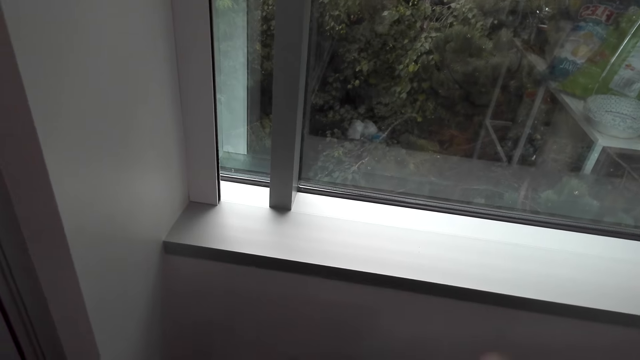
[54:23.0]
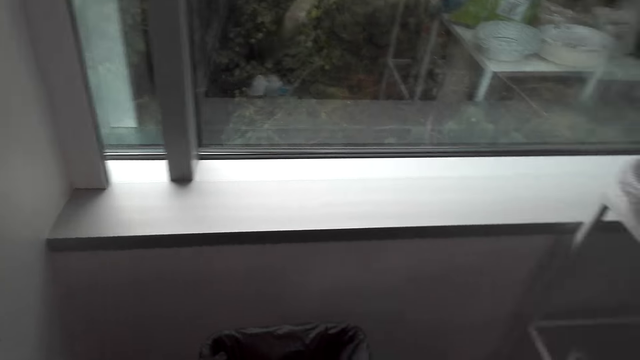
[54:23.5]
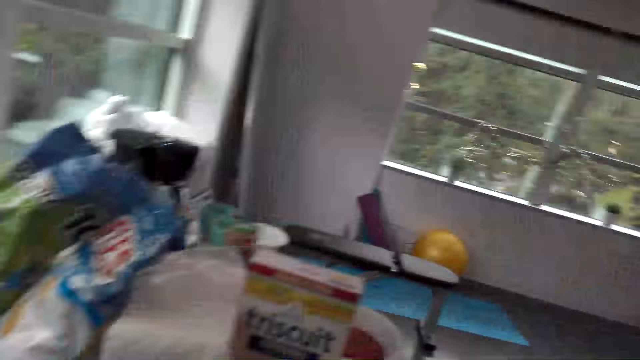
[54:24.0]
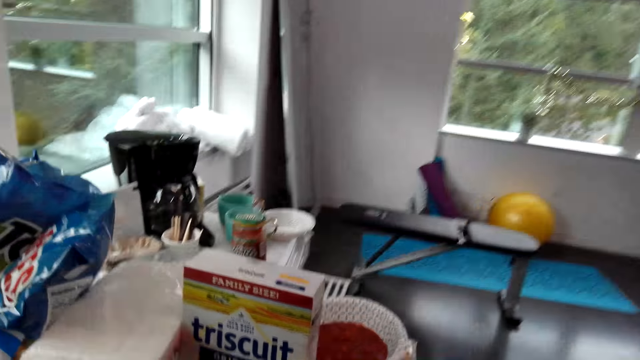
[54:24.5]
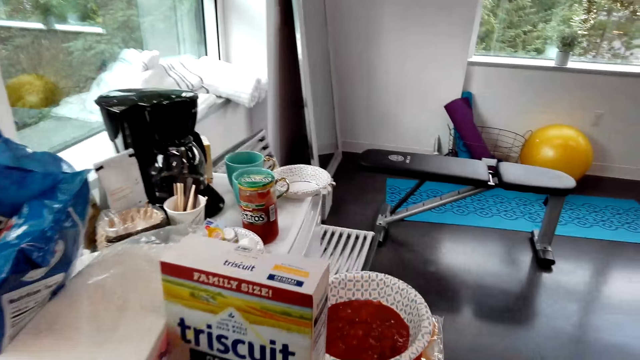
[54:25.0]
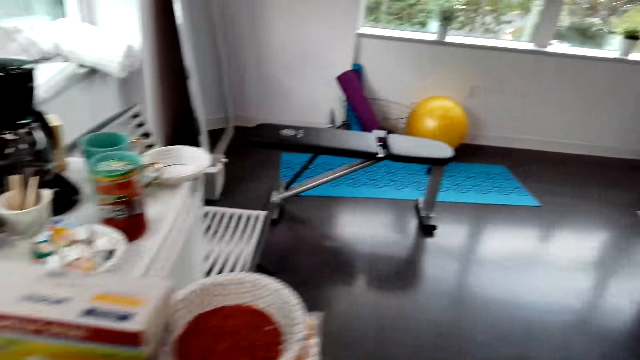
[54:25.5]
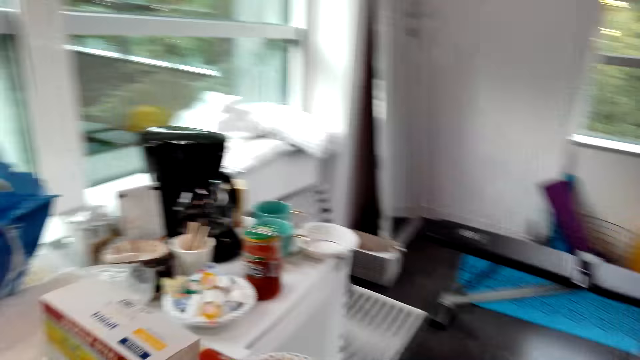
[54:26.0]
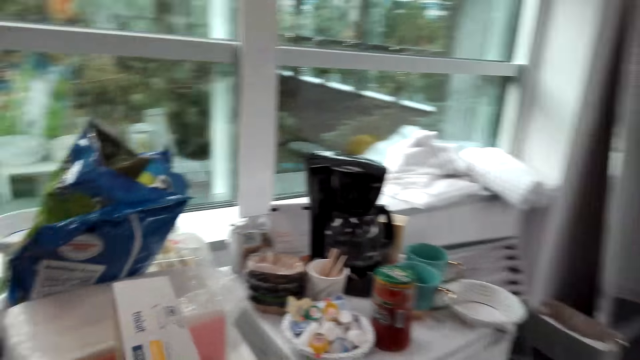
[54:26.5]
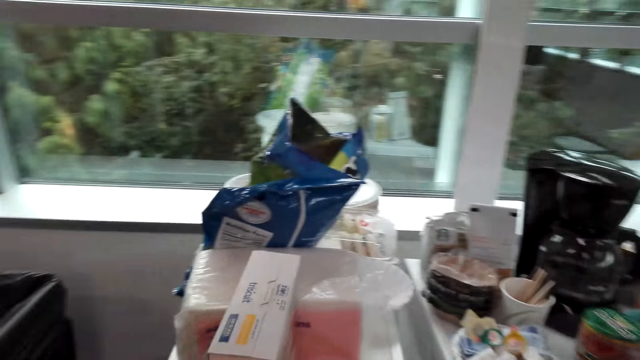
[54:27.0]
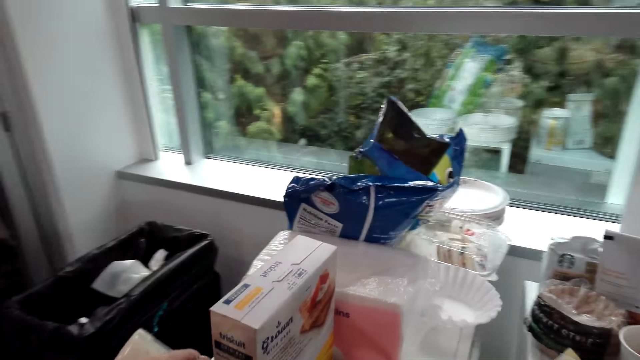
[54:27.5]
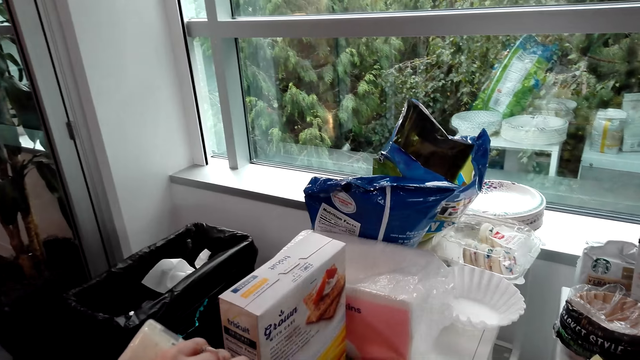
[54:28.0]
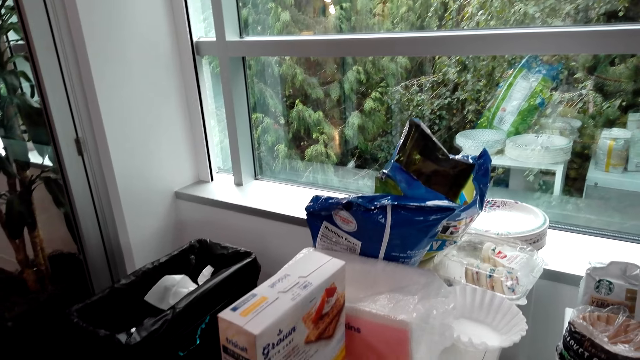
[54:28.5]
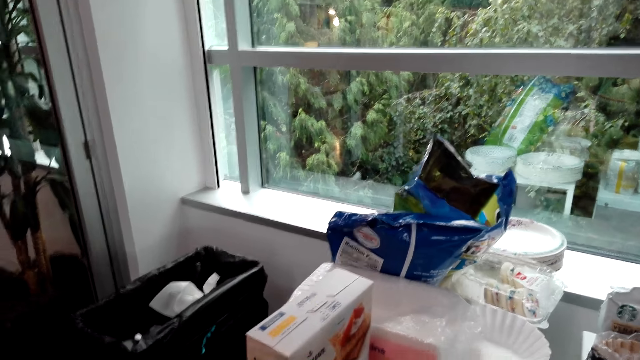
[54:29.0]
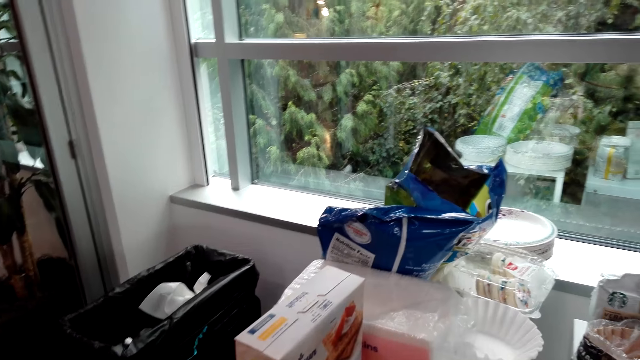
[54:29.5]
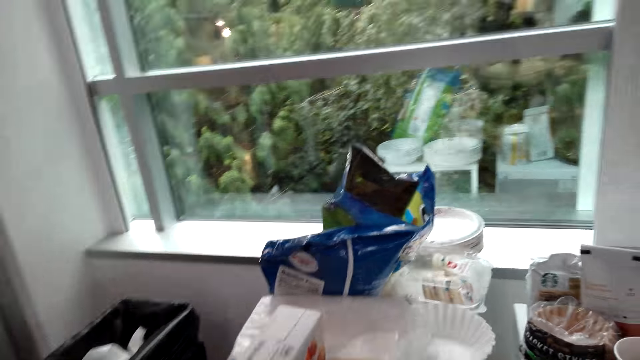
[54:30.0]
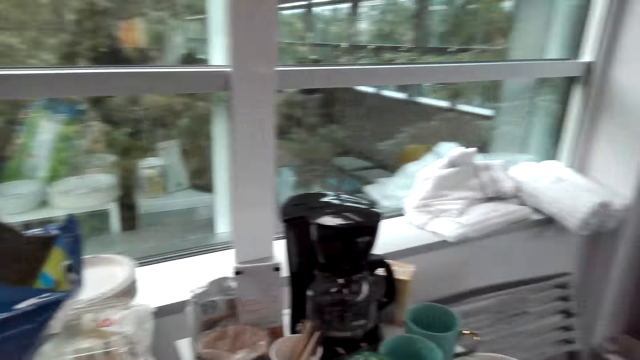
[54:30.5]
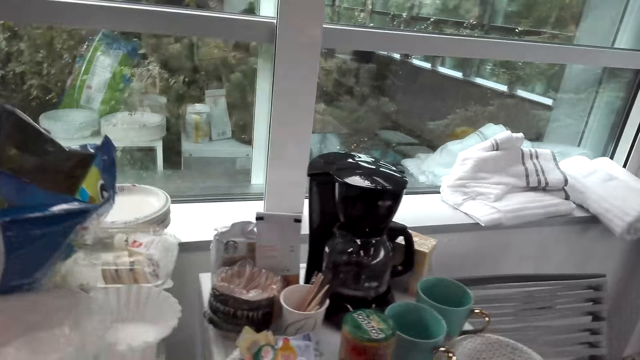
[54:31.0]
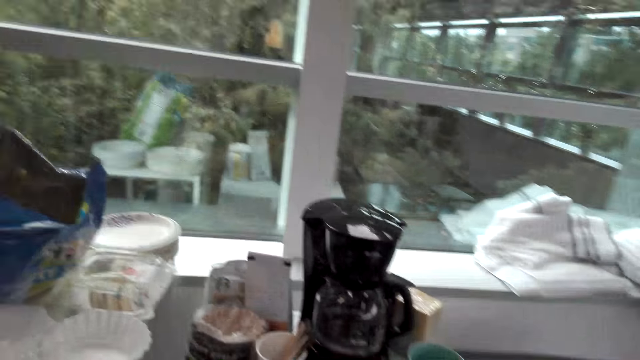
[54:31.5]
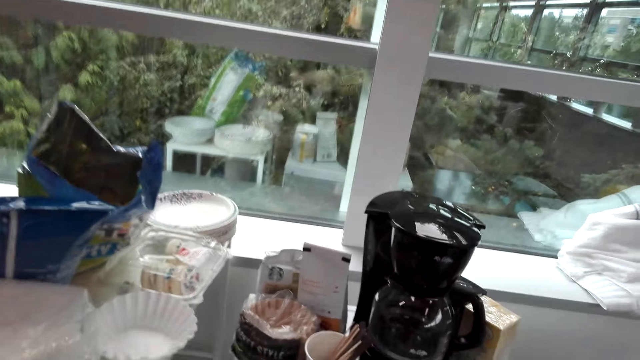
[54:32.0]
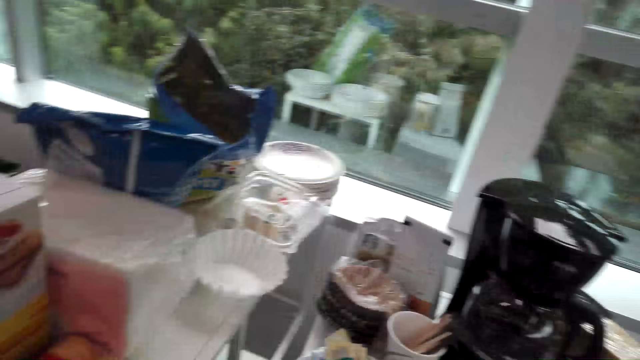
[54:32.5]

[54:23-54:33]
The camera wearer turns round. They look around.

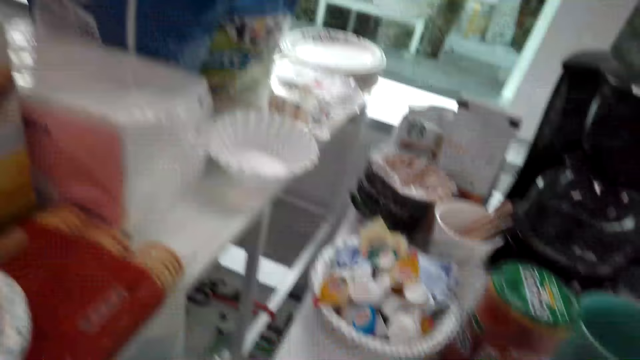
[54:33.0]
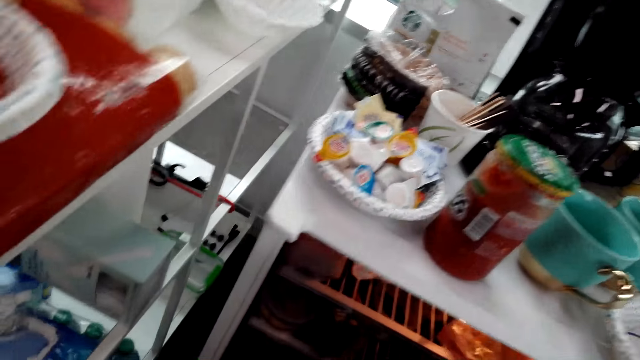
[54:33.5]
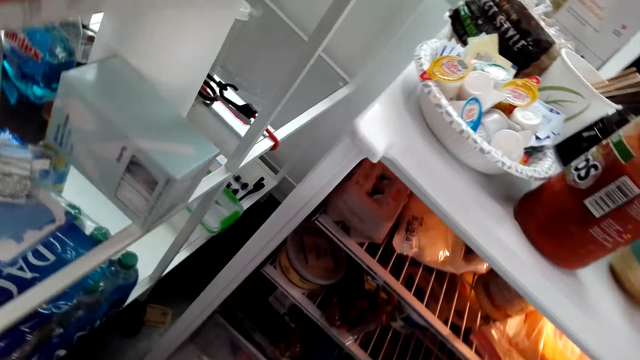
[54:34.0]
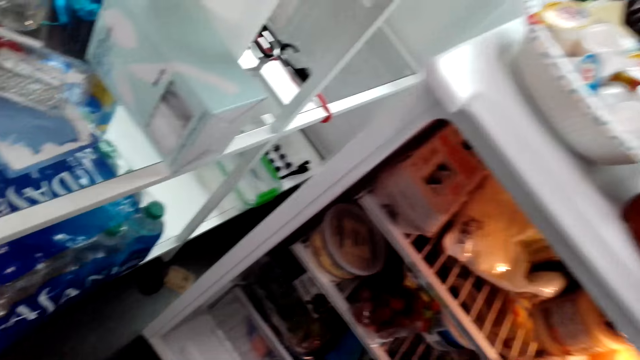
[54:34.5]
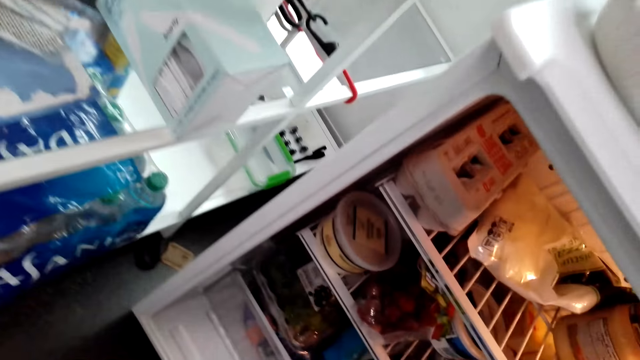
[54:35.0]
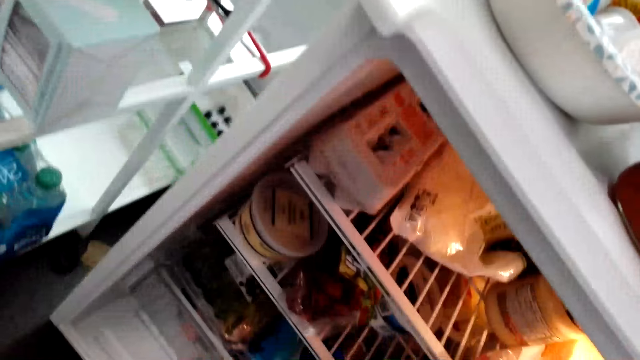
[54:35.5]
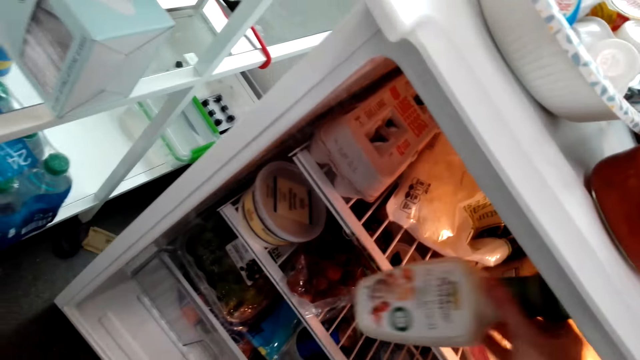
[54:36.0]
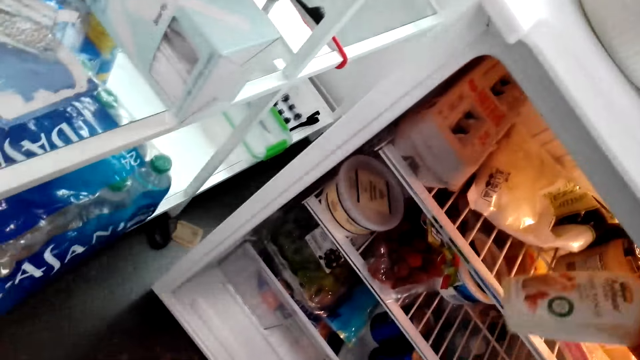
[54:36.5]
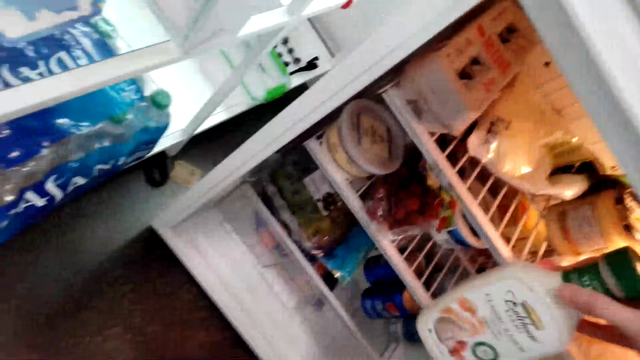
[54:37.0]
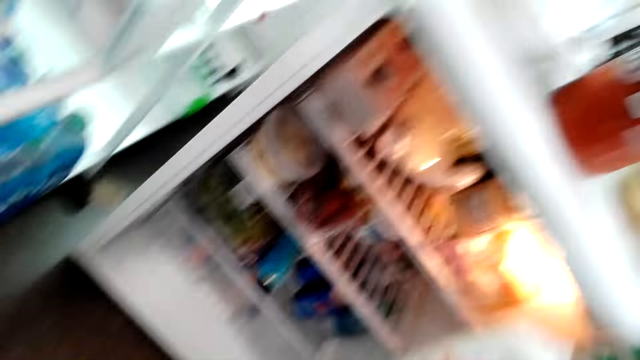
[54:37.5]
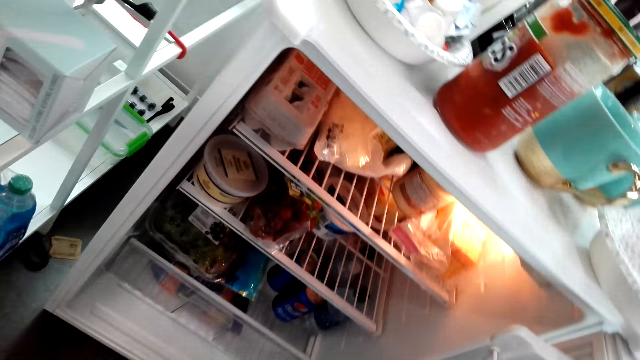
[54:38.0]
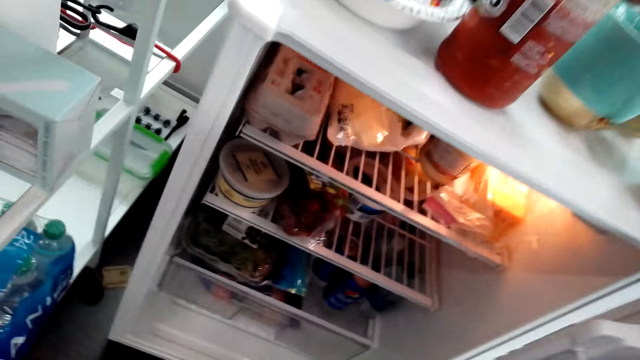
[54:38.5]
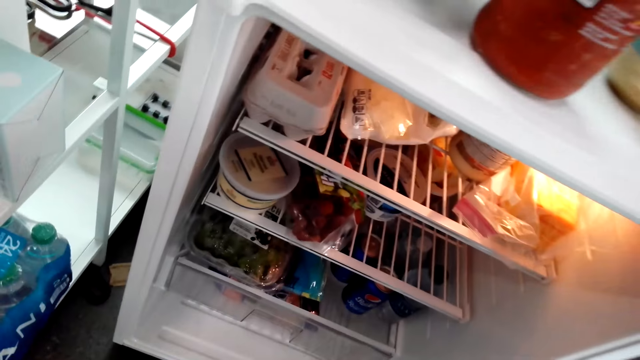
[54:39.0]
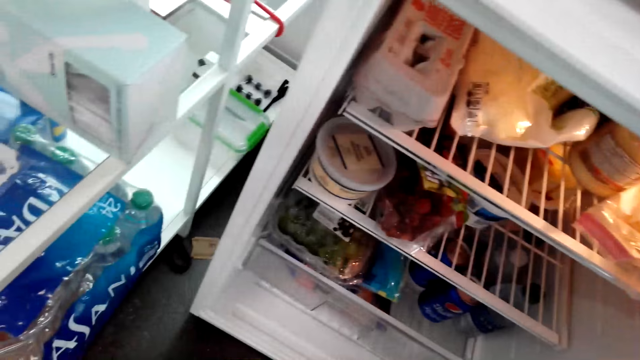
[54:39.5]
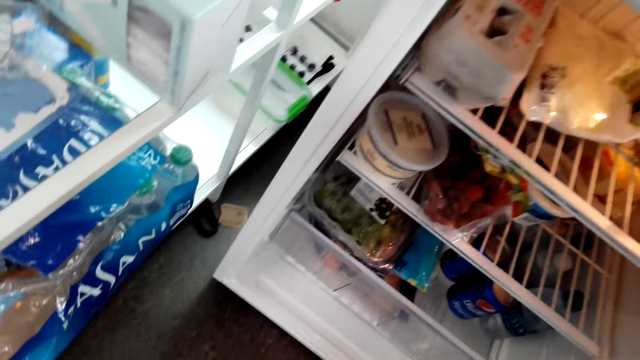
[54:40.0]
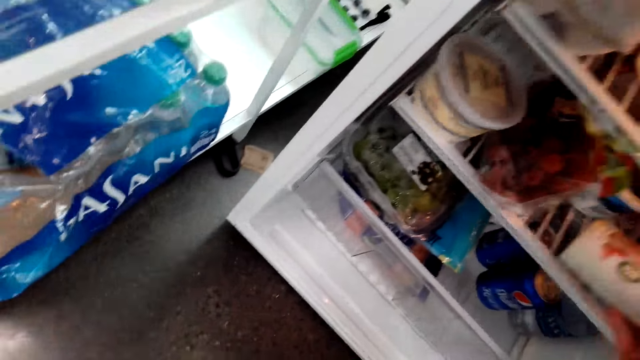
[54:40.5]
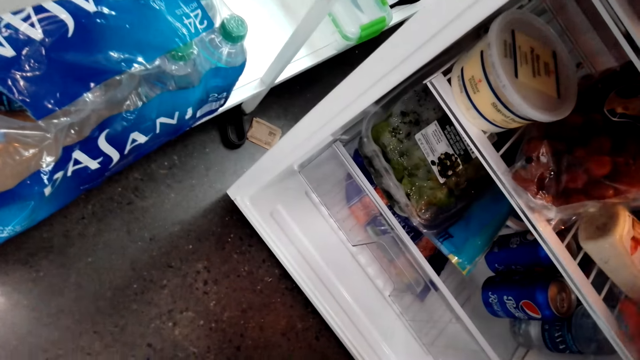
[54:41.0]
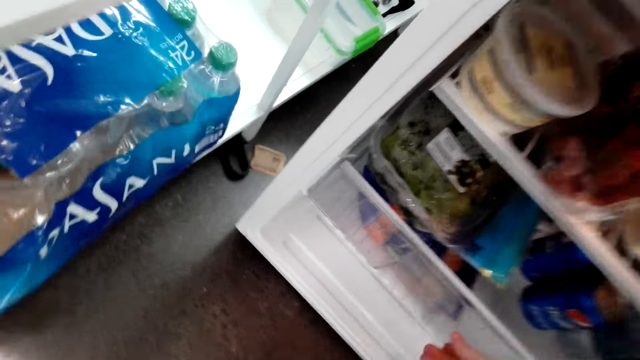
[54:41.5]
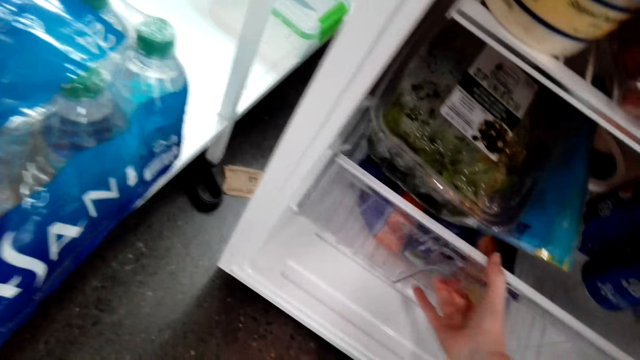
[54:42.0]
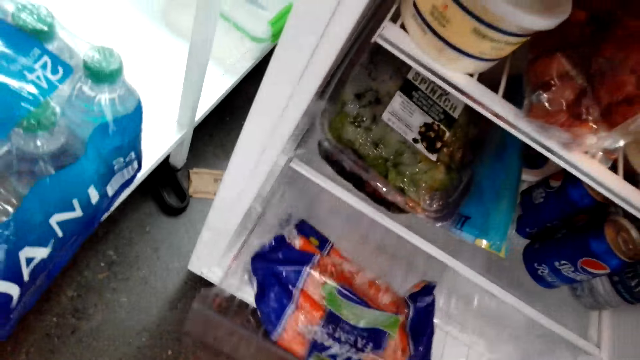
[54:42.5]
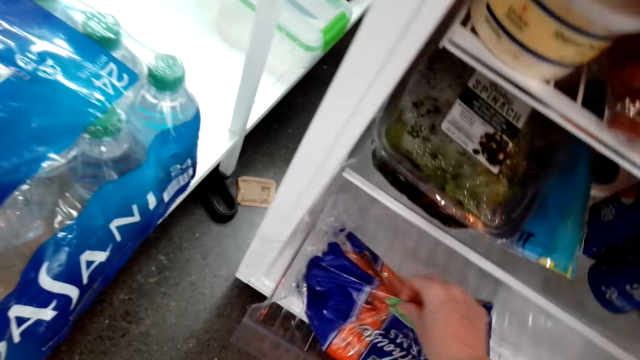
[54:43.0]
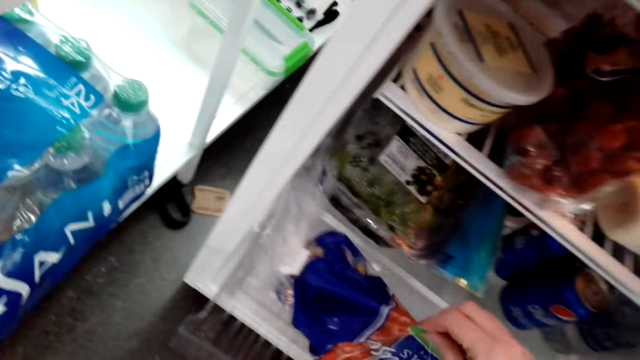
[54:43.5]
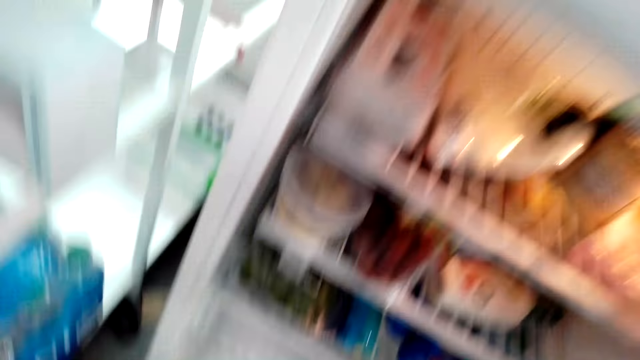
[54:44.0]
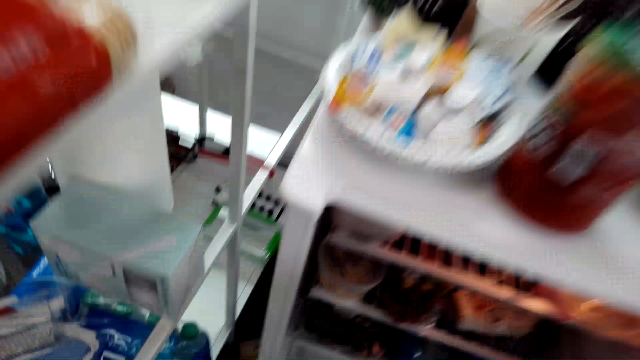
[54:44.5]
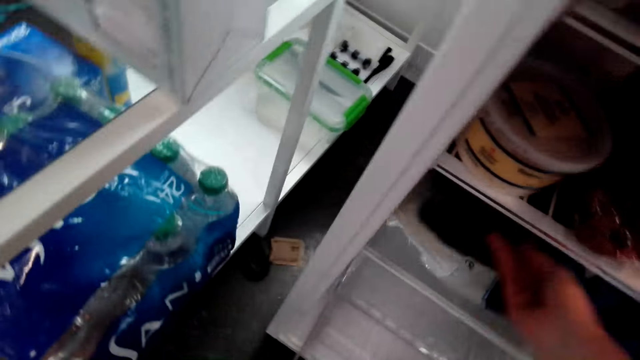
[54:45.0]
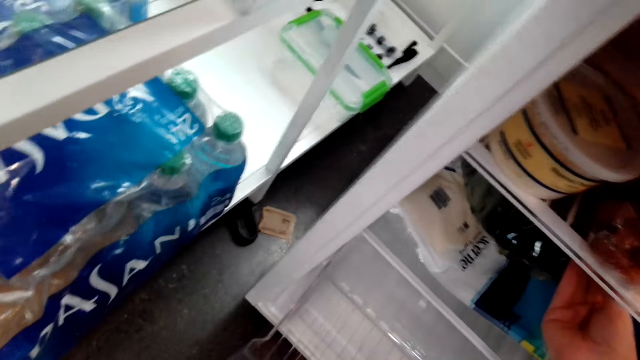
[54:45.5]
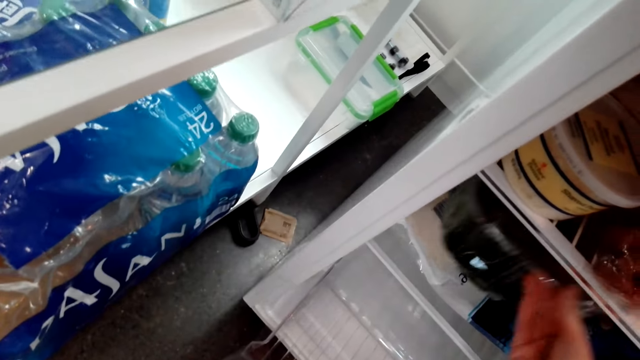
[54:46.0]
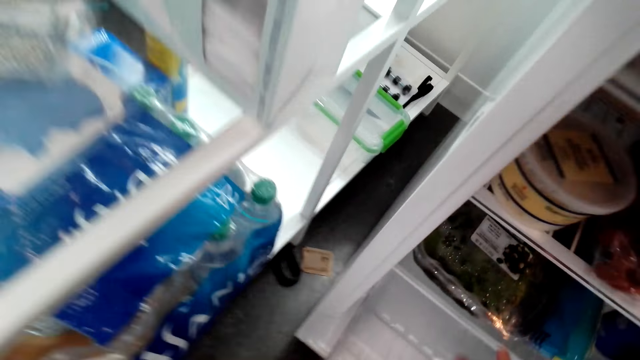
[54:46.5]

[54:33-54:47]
The camera wearer does something. They pick up the bottle. They drop the bottle in the fridge. They open the fridge storage drawer. They hold sachets. They pick up something. They lift something.
